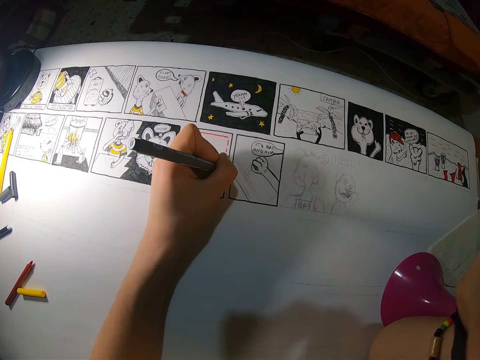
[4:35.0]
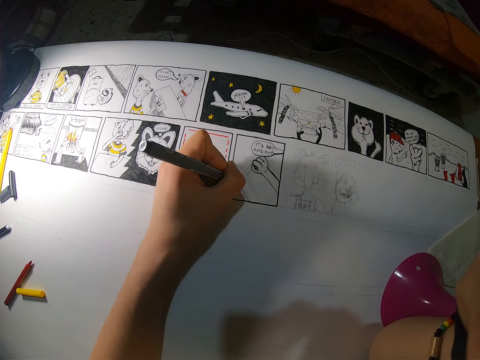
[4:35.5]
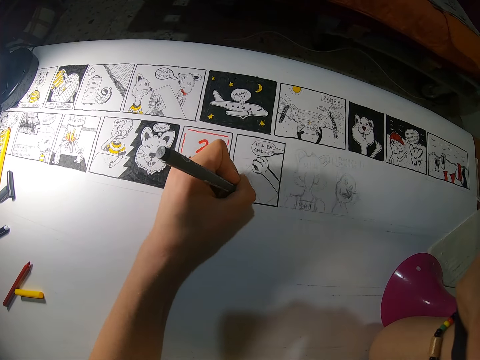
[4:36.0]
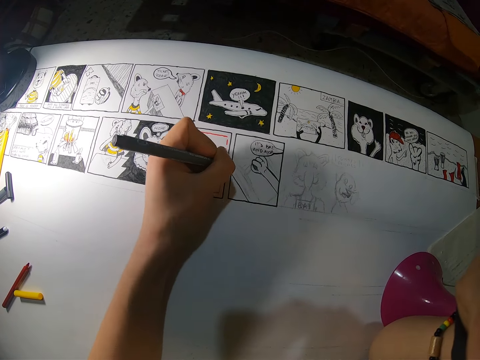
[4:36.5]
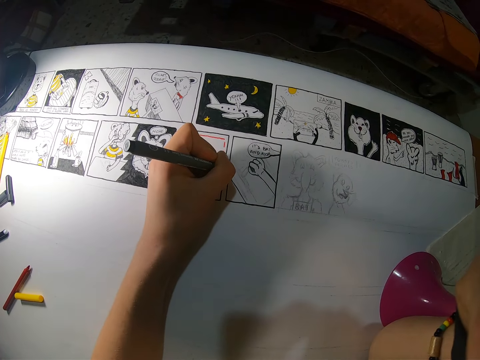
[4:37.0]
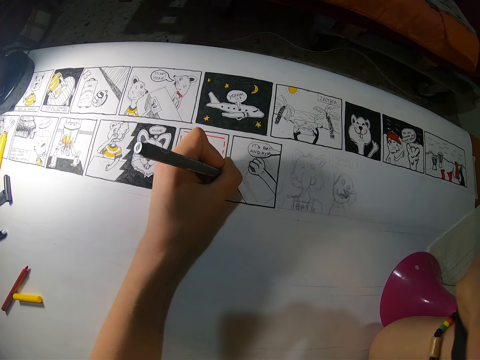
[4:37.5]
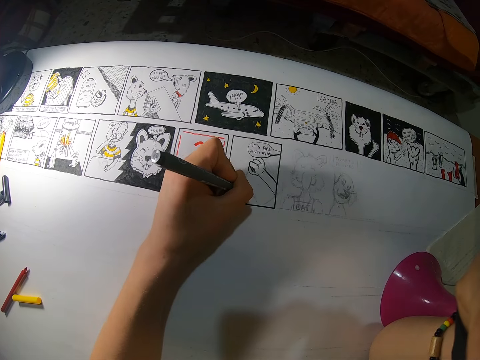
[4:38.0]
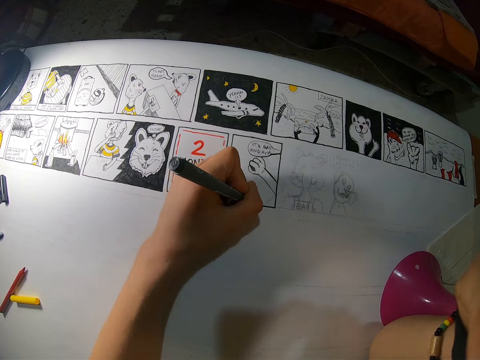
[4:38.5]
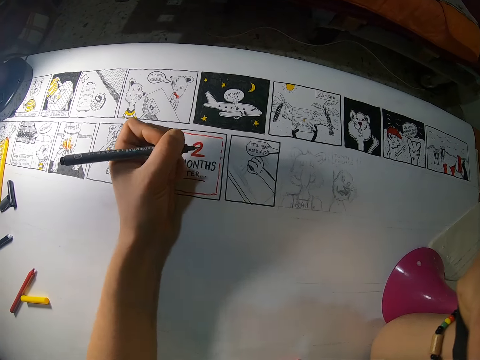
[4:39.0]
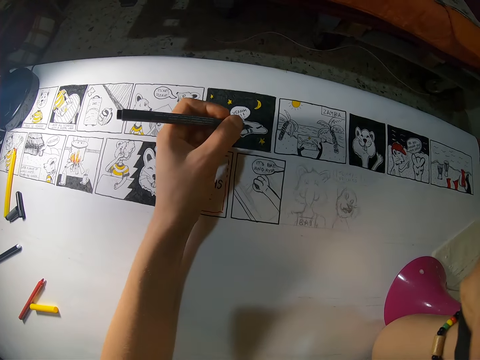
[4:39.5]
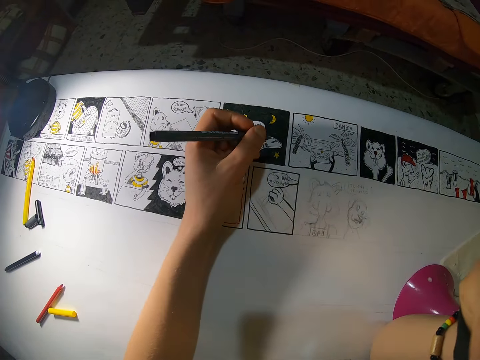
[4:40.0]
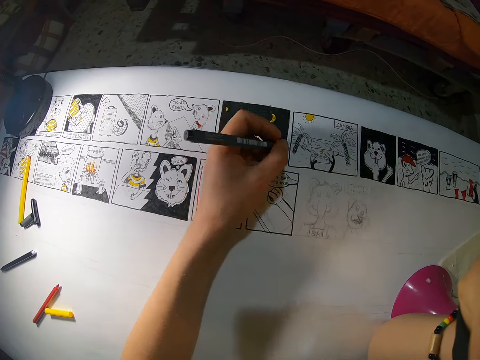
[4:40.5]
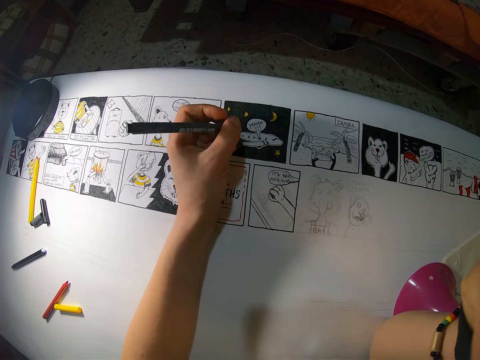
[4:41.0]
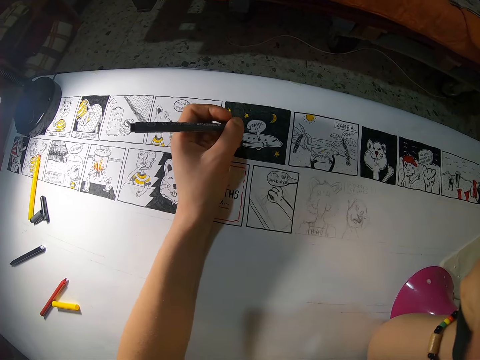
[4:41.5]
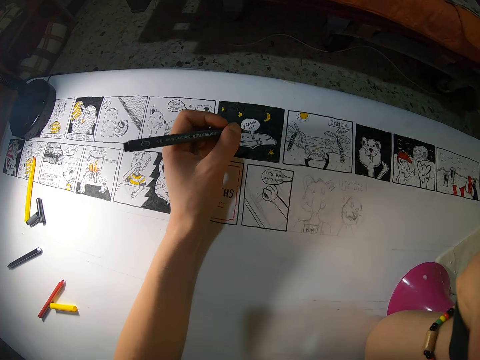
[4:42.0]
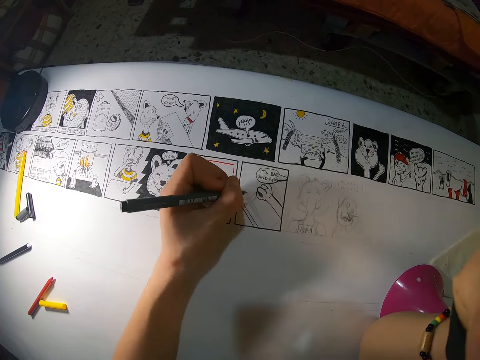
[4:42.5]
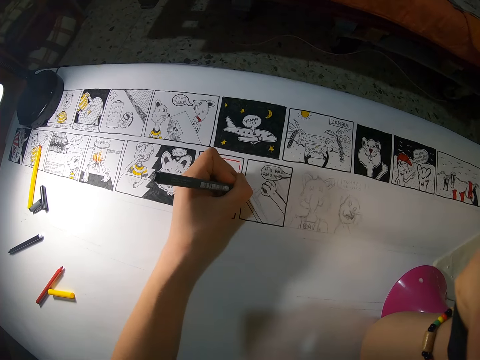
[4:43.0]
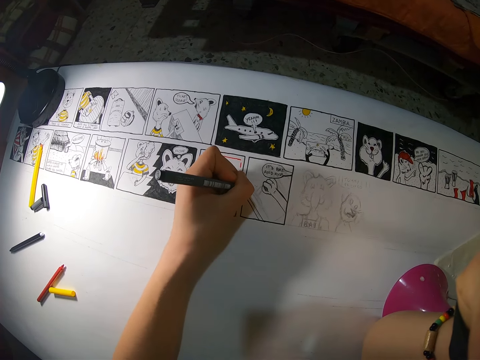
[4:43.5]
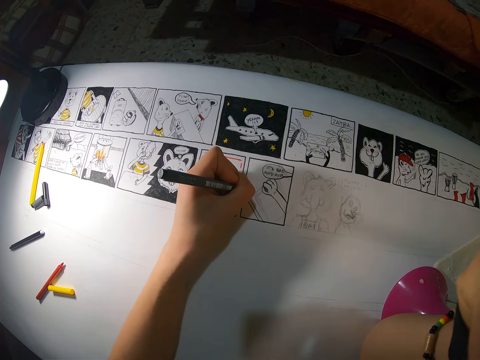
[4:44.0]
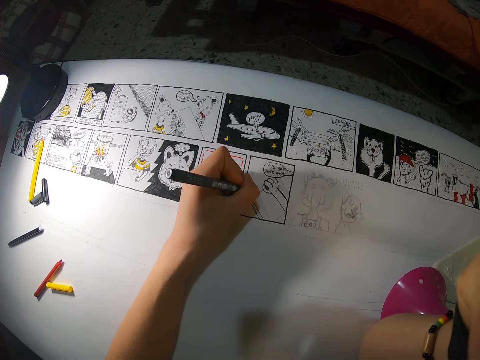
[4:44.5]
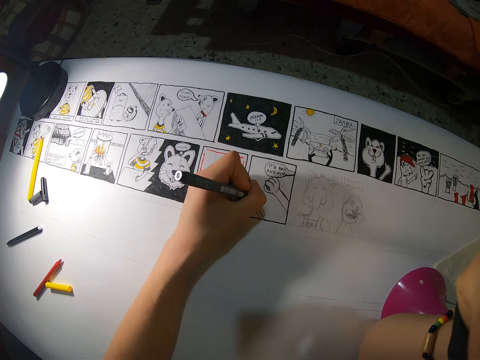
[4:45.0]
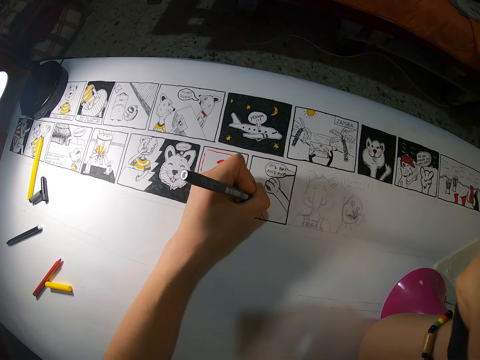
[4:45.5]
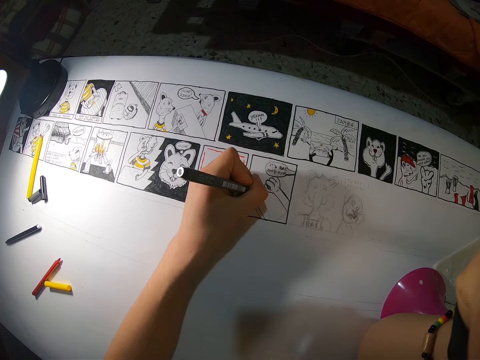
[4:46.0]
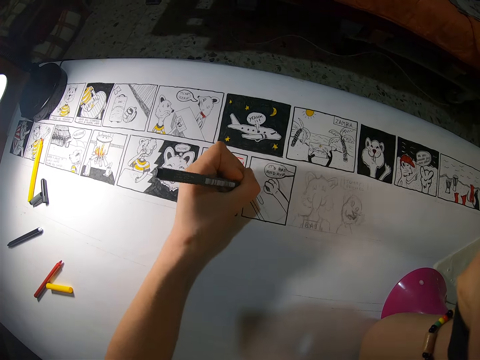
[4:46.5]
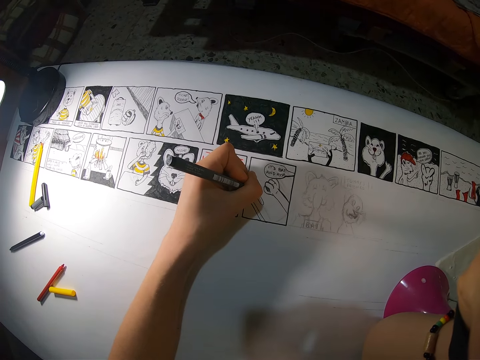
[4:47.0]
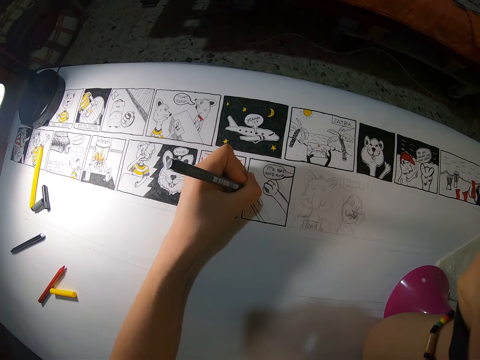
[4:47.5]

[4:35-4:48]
The camera wearer draws on a board. They move a hand away. They move the left hand. They adjust a pen. They move the hand. They move the hand again. They draw on the board.

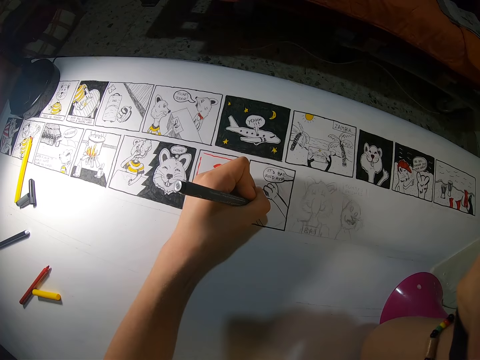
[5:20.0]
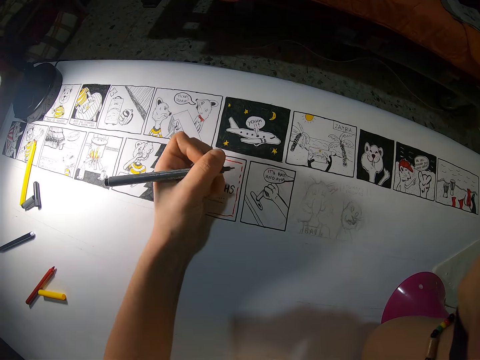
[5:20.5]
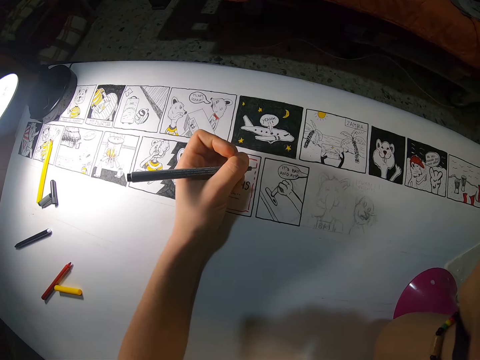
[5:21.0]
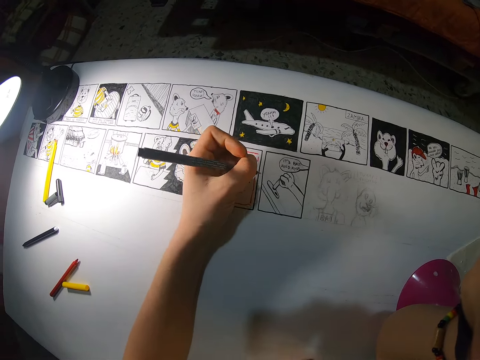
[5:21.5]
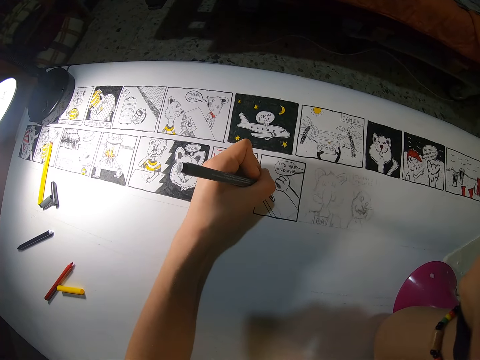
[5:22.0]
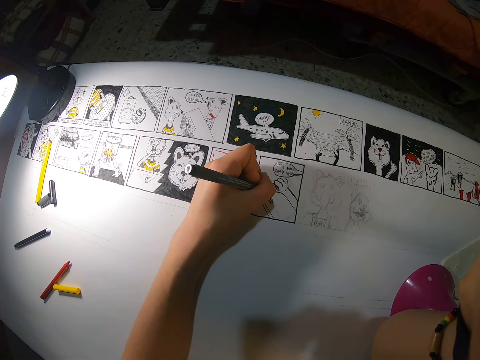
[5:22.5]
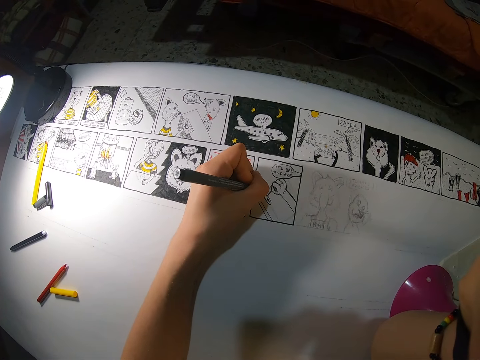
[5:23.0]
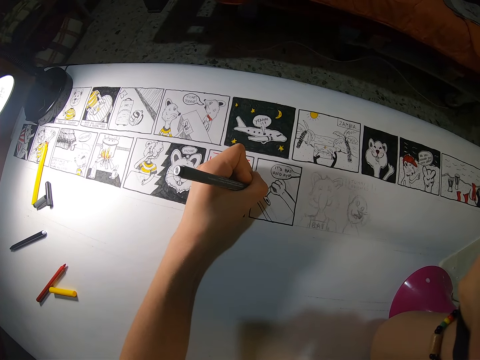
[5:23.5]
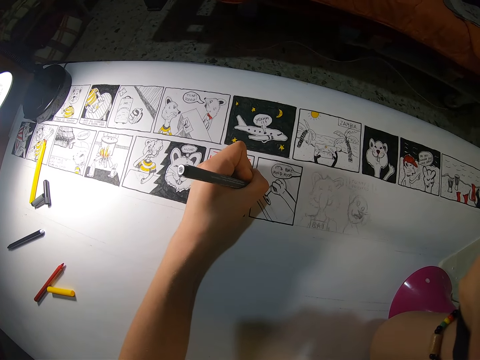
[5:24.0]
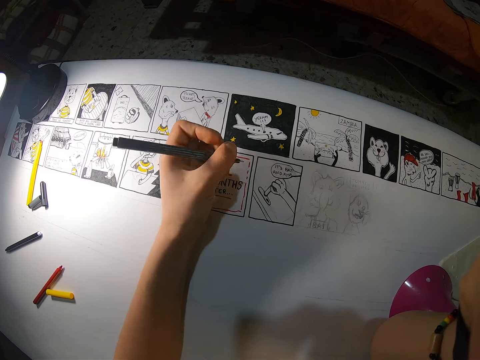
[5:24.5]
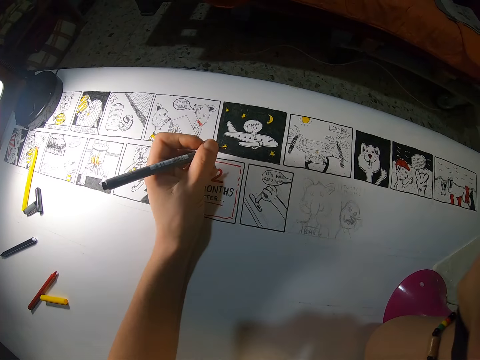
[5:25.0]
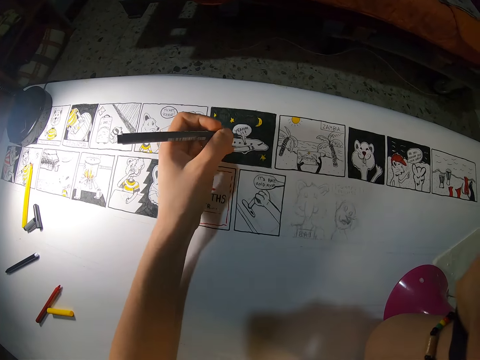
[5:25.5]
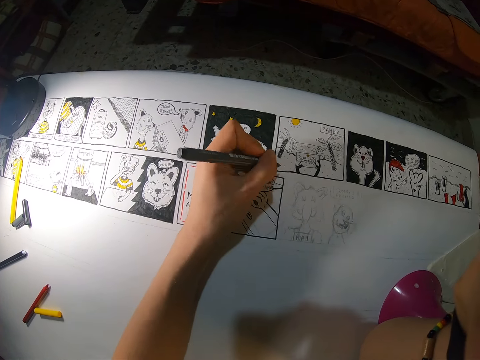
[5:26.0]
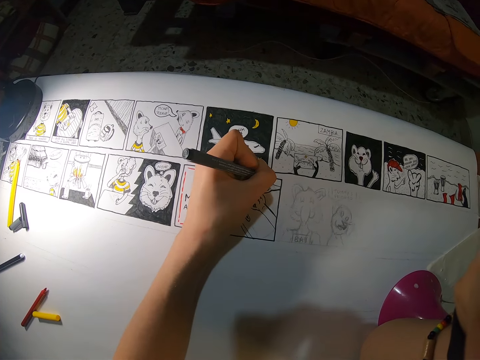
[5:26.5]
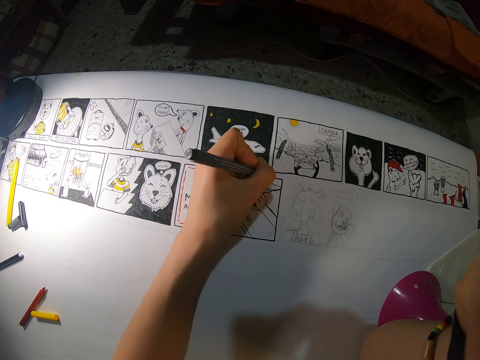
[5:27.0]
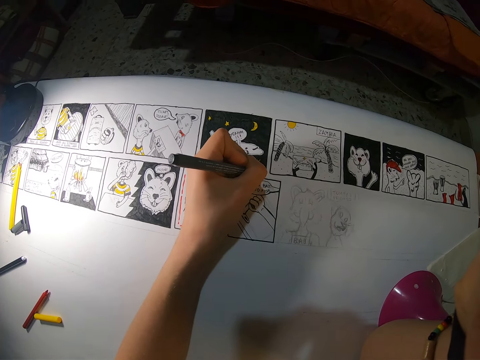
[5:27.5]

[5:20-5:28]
The camera wearer holds the black pen. They draw on the paper.

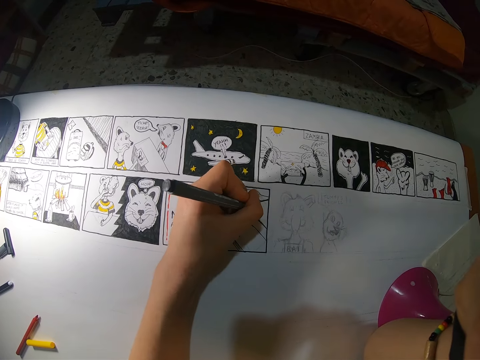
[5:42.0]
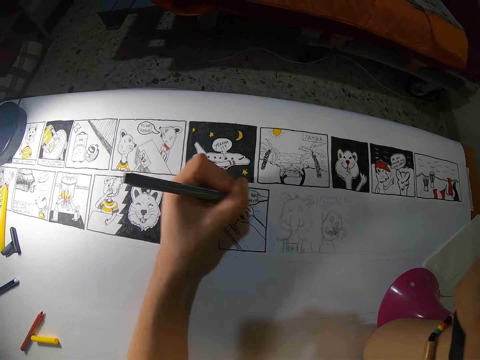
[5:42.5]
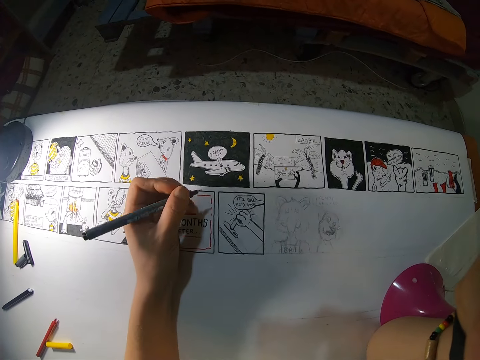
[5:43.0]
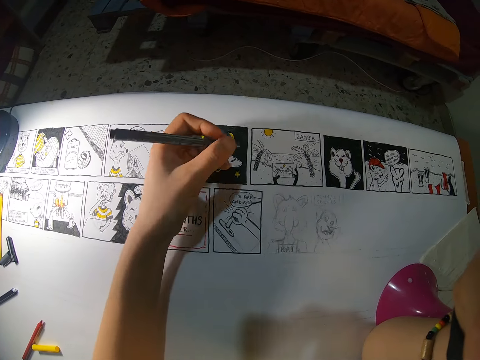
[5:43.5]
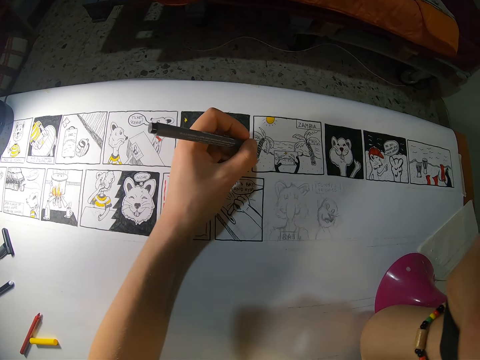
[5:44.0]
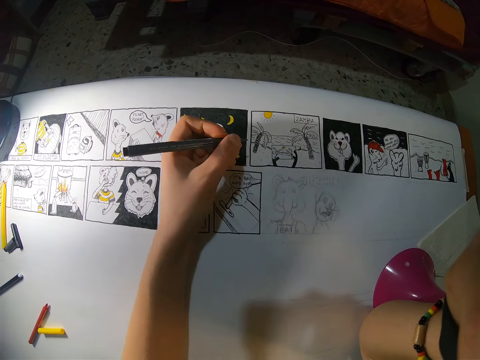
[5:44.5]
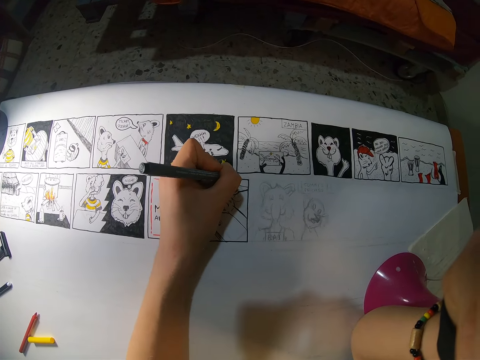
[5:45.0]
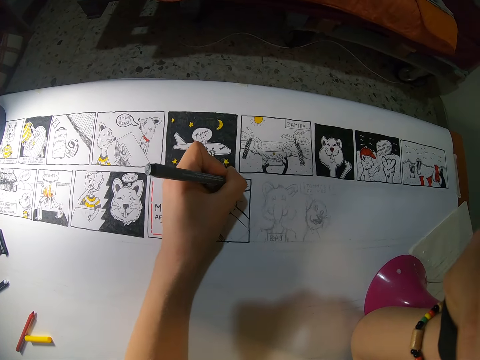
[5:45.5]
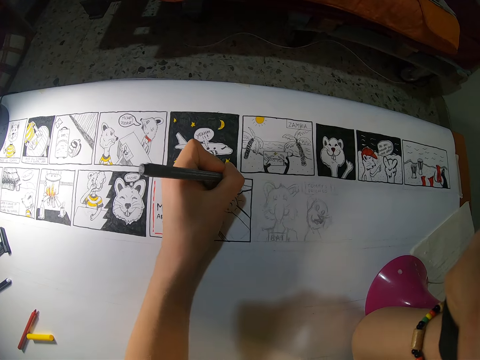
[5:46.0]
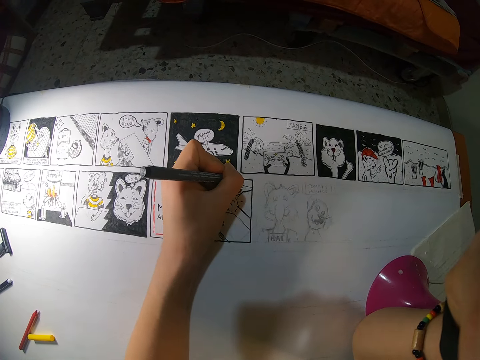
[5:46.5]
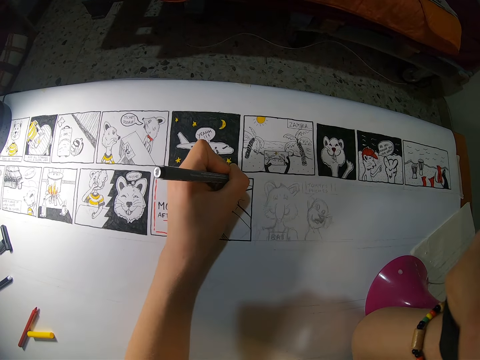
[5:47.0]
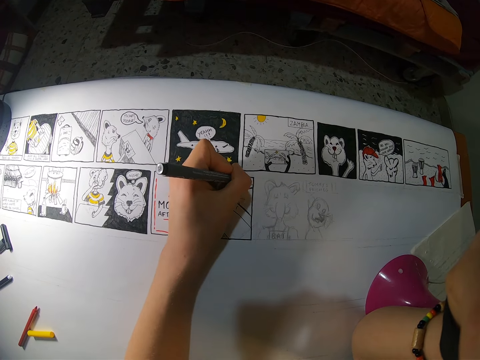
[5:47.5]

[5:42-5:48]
The camera wearer holds the black pen. They draw on the paper.
